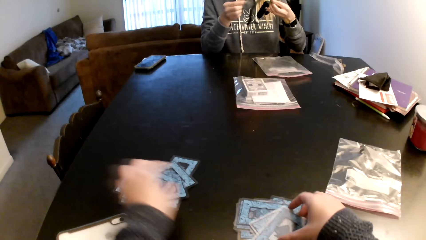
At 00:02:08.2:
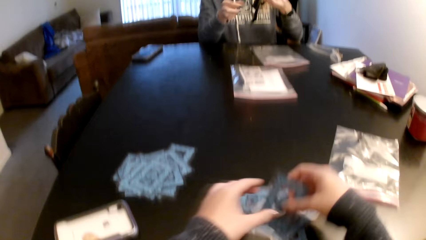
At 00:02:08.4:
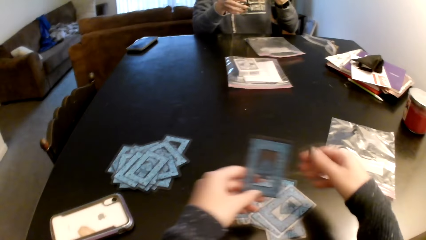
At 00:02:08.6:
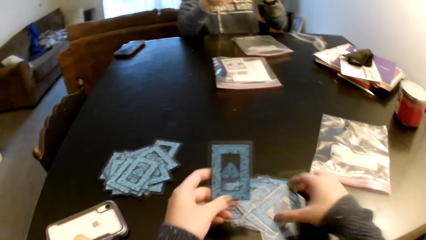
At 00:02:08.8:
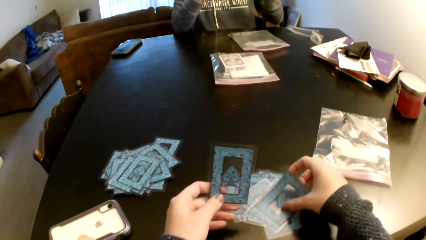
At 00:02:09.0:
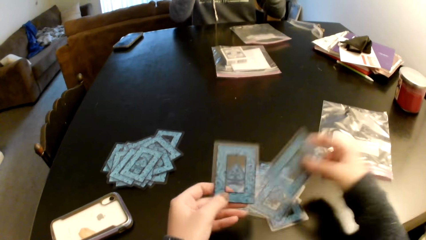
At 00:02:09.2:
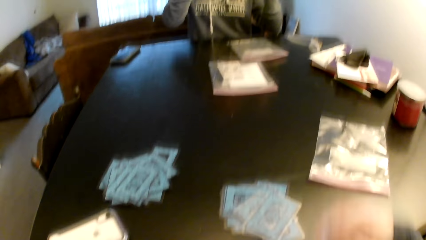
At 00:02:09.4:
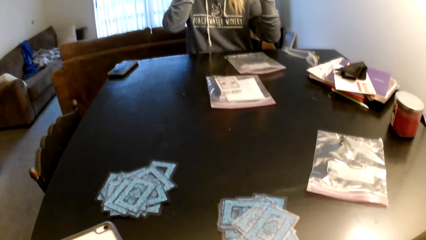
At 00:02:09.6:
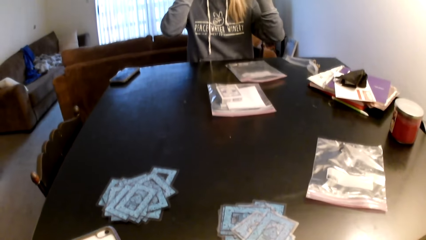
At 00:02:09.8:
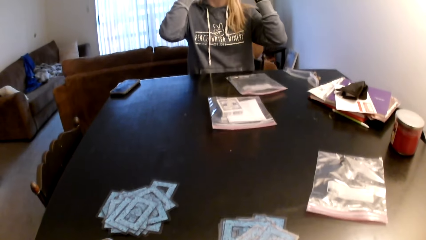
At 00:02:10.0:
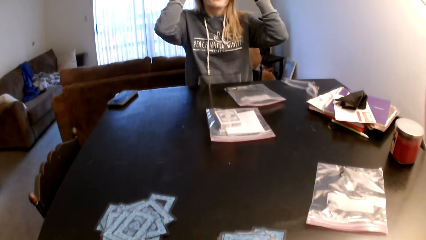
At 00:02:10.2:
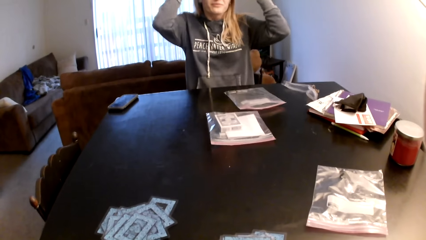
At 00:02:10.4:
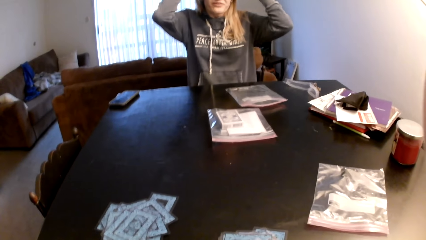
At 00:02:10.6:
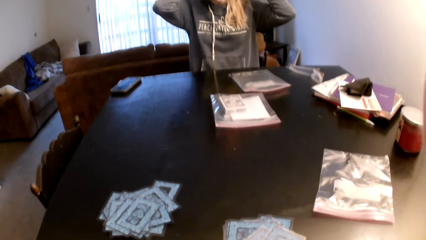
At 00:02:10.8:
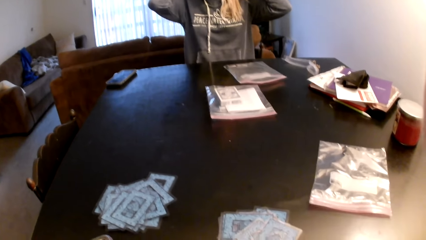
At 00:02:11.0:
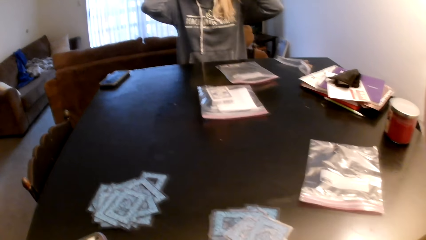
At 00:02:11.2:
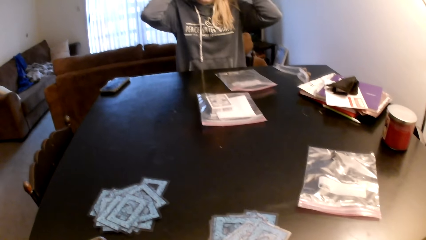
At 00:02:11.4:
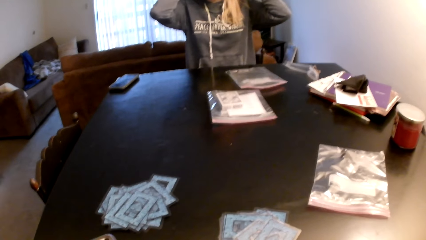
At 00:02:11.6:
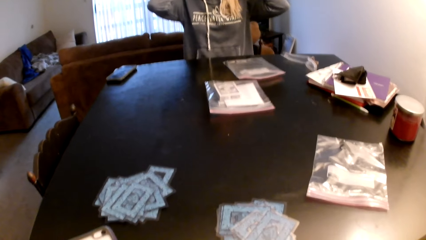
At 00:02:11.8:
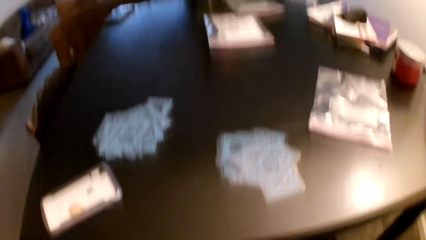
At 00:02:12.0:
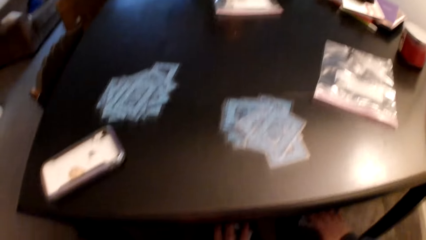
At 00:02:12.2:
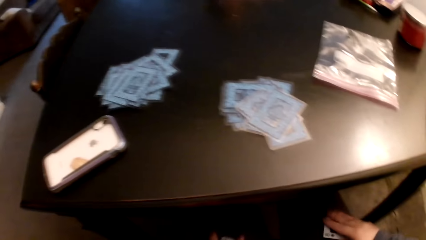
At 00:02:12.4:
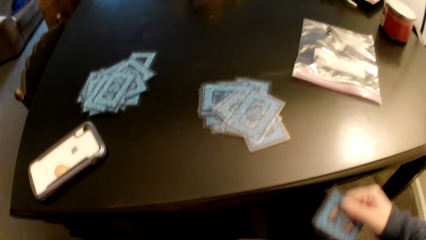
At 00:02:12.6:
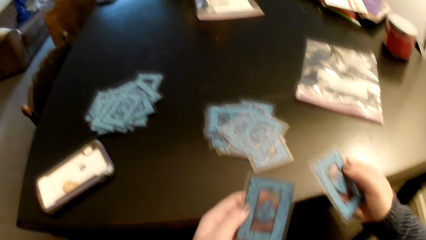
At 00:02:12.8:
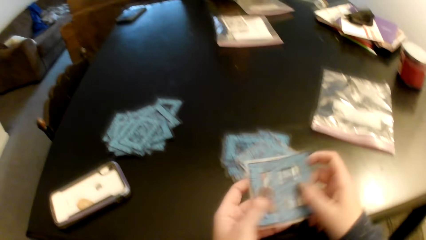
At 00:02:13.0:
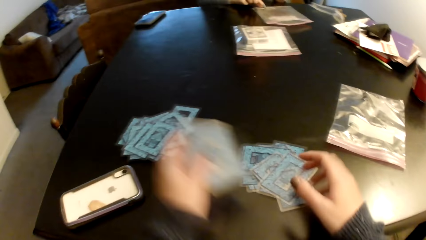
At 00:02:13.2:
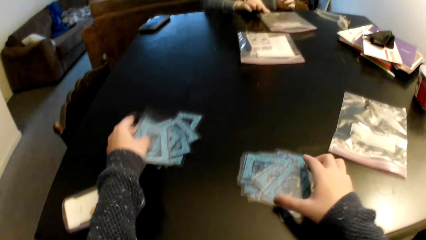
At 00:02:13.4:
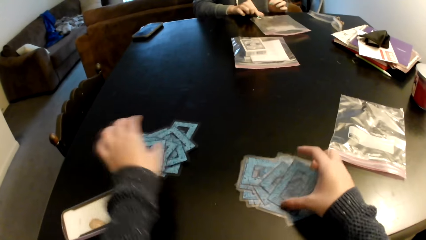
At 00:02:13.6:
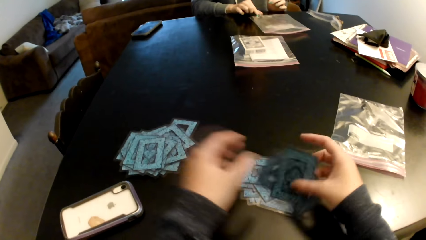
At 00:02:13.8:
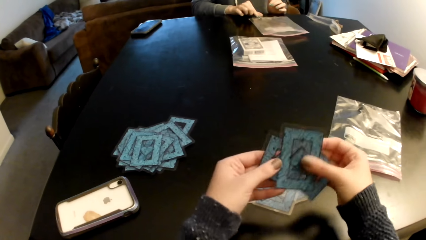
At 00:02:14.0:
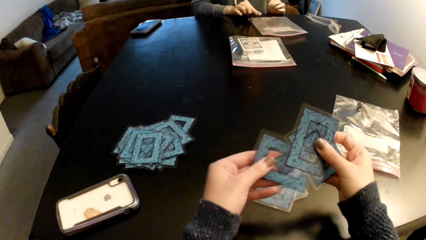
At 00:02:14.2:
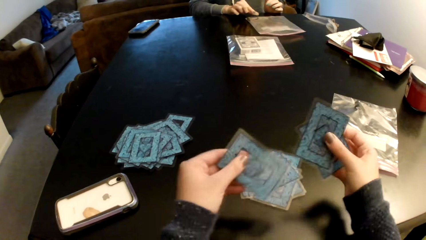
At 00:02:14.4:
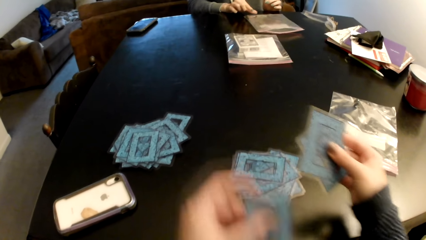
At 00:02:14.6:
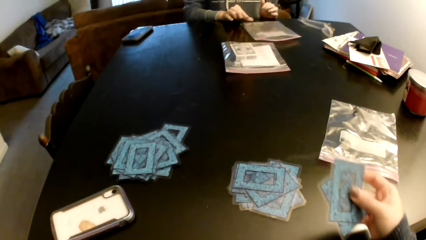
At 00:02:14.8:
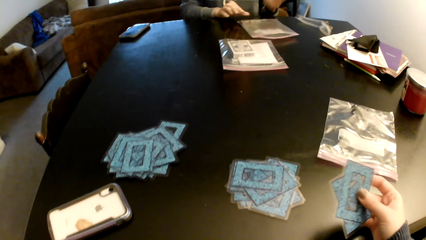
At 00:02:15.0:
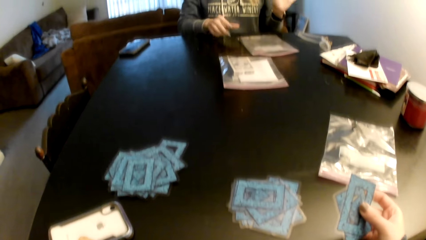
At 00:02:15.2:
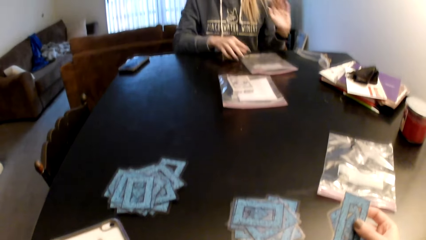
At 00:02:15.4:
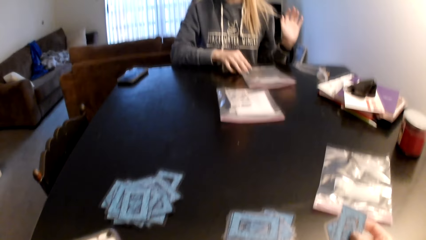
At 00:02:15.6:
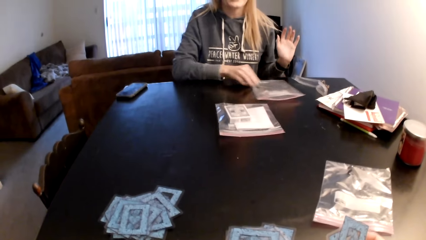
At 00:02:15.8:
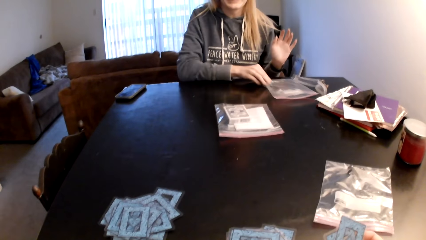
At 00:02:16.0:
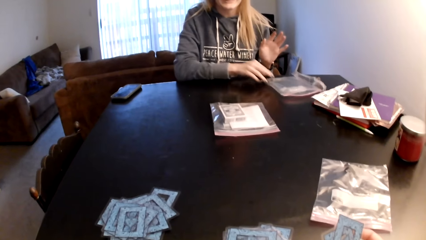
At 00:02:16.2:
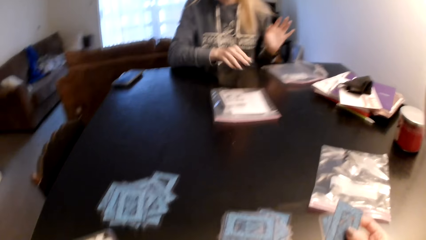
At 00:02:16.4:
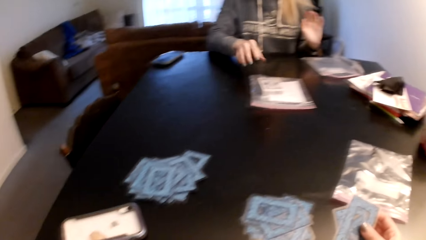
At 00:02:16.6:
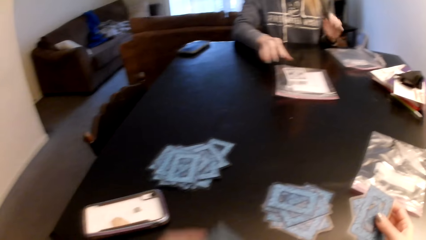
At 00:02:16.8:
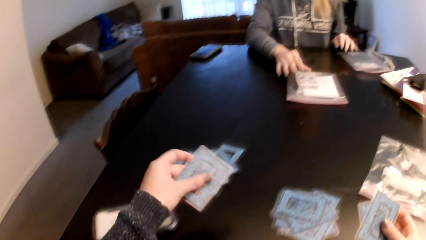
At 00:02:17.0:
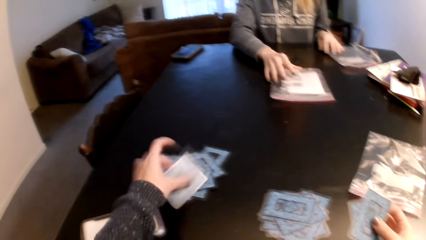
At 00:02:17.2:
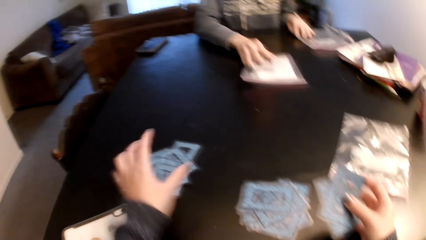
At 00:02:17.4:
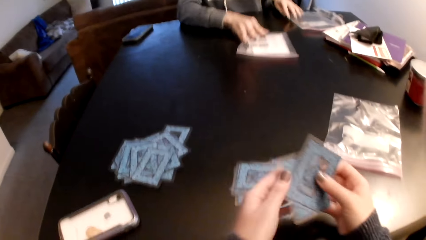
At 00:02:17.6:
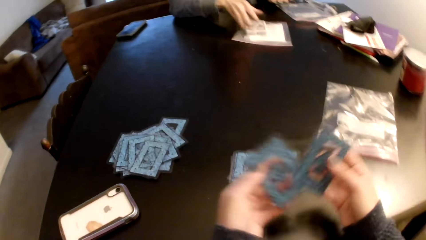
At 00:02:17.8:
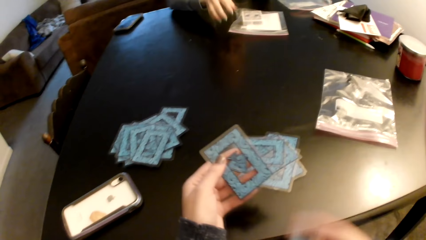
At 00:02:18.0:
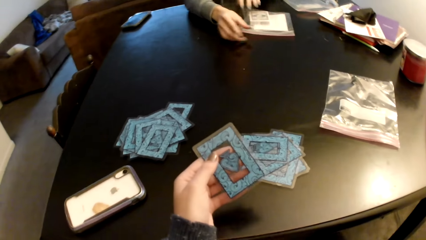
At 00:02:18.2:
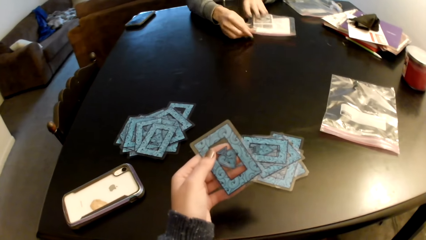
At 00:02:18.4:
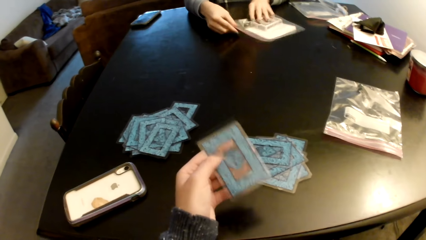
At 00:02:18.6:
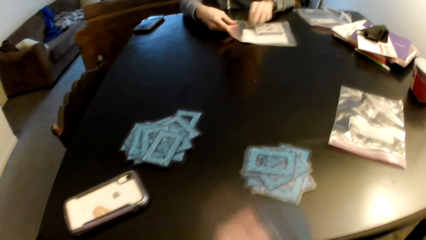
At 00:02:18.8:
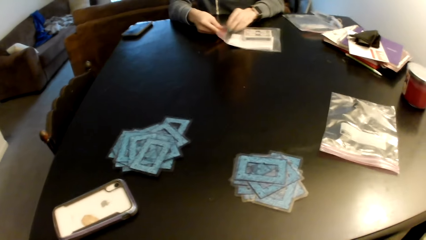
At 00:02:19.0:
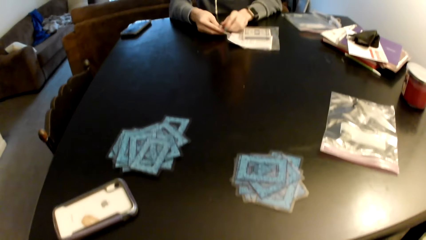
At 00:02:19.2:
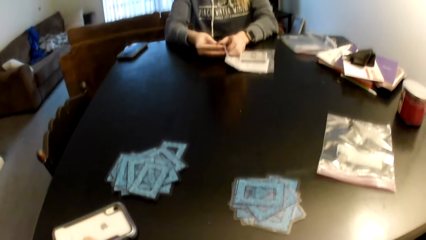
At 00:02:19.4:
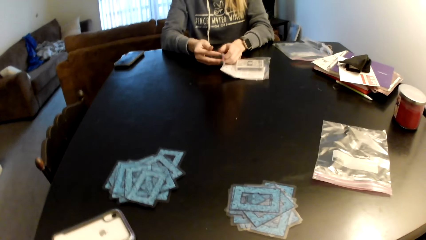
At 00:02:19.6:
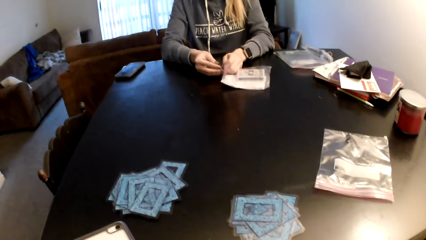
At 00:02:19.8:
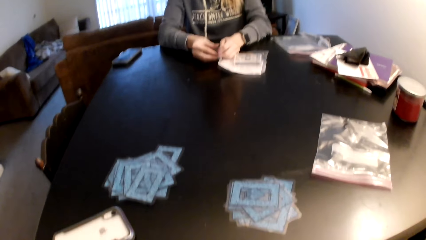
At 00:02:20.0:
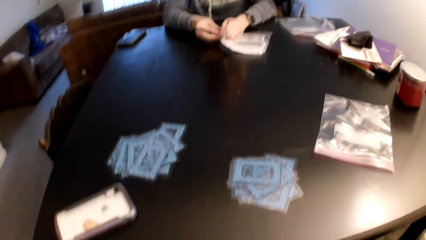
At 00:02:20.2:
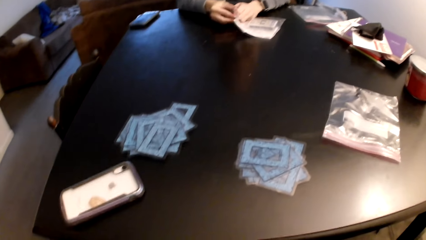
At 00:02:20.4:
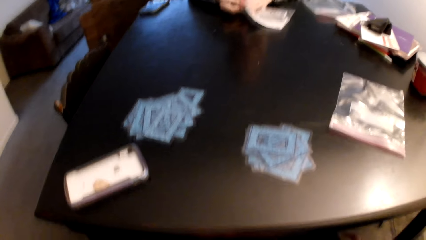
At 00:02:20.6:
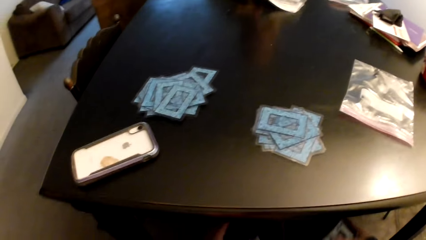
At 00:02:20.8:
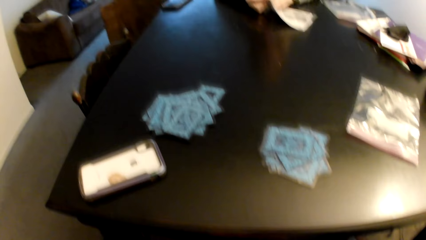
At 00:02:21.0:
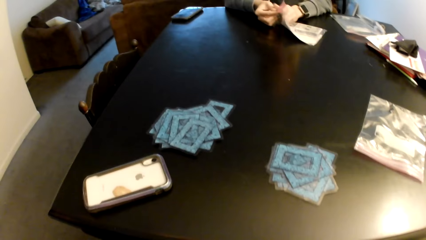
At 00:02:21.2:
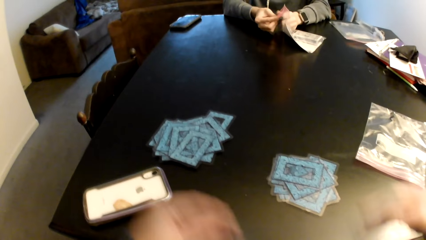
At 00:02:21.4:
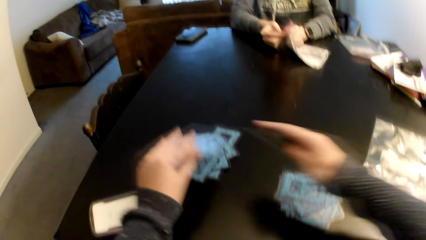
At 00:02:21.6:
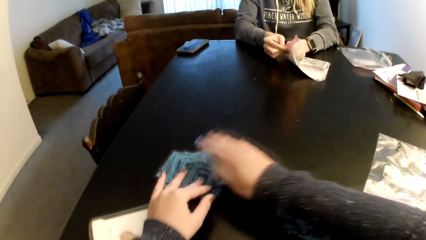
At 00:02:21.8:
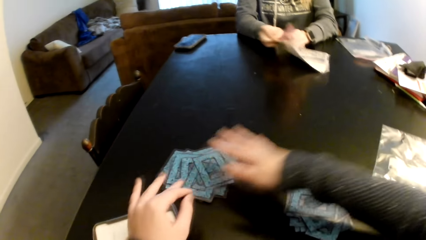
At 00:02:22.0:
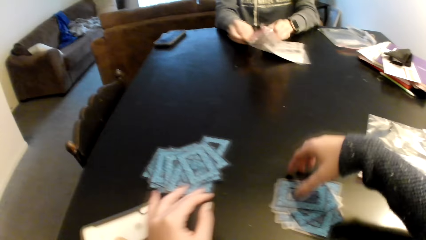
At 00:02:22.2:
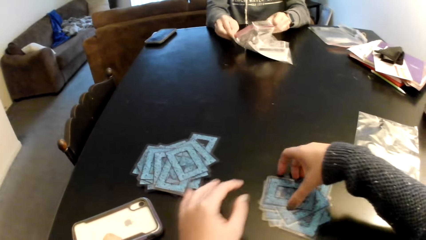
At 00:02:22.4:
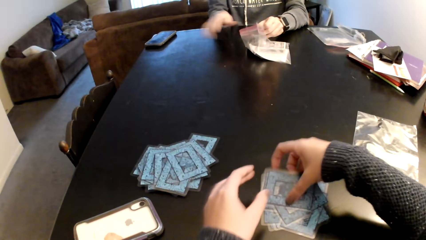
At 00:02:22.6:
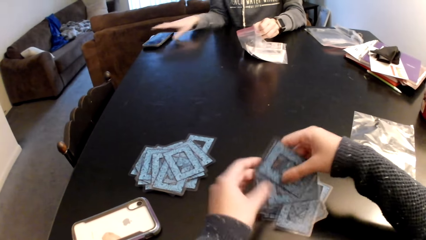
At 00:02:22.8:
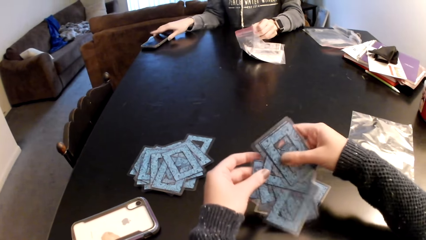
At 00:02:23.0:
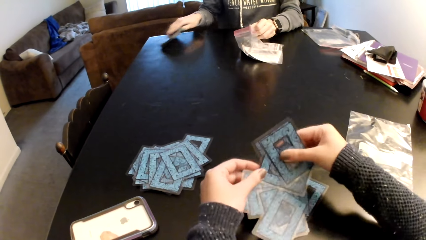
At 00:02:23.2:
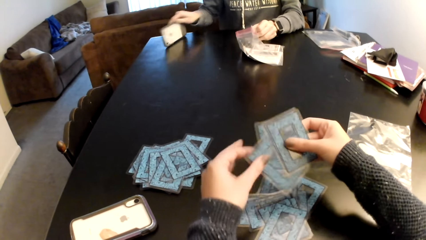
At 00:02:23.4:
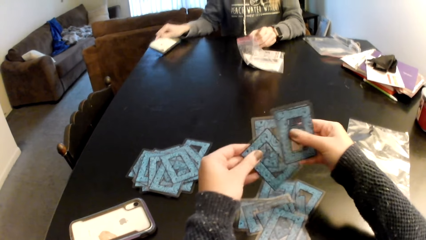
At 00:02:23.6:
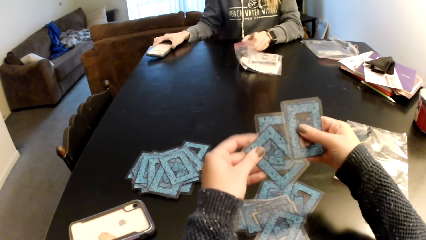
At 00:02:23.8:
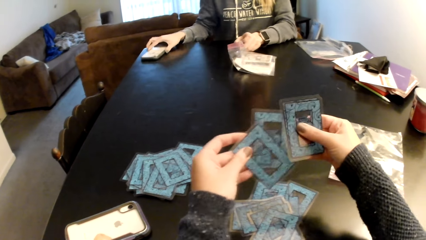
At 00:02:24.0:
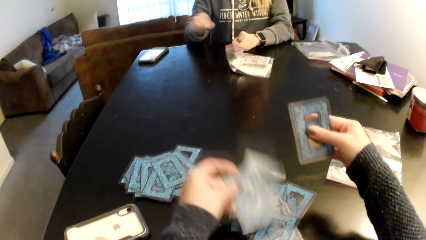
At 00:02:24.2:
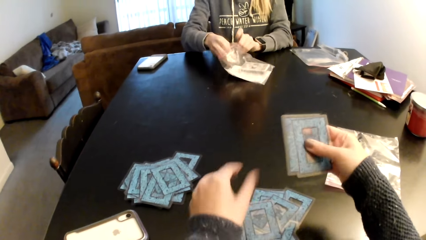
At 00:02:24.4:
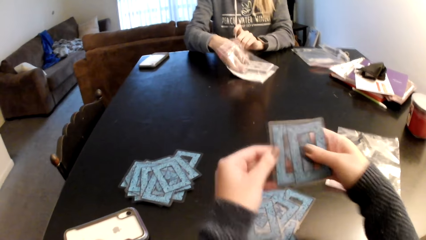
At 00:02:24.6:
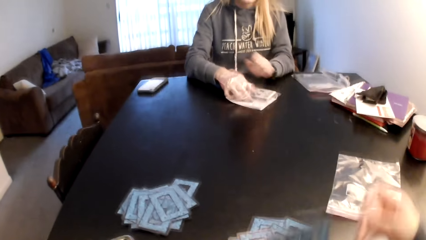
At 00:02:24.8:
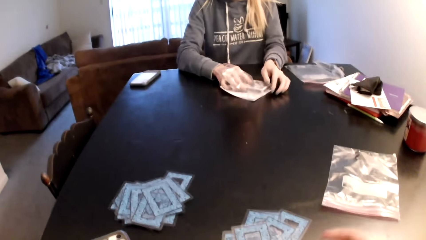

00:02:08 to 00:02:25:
The camera wearer puts down the cards on a table. They pick up the card and switch the card to the other hand. They pick up the cards from the table. A woman puts on the headphones. The camera wearer picks up the card from his thighs. They switch the card to the other hand. They put down the cards on the table. They pick up the cards from the table and switch the card to the other hand. The woman pushes the plastic paper aside. The camera wearer puts down the cards on the table. The woman pulls the plastic paper. The camera wearer switches the card to the other hand. The woman holds the plastic paper with both hands, rotates the plastic paper with both hands and opens the plastic paper. The camera wearer picks up the cards from the table. They put down the cards on the table. They pick up the cards from the table. They hold the cards with both hands. The woman picks up a phone. The woman flips the phone on the table. The camera wearer holds the cards with both hands. They put the cards on cards. They sort the cards on her hands. The woman removes a box from the plastic paper. The camera wearer switches the card to the other hand.
